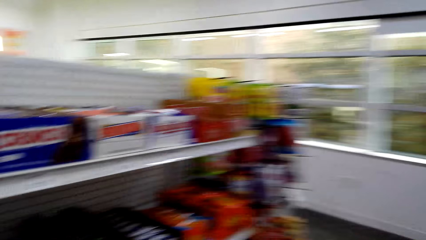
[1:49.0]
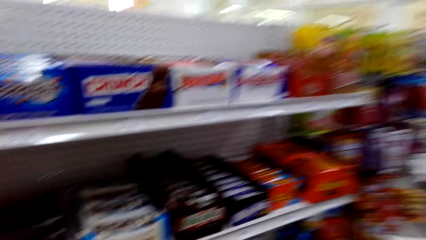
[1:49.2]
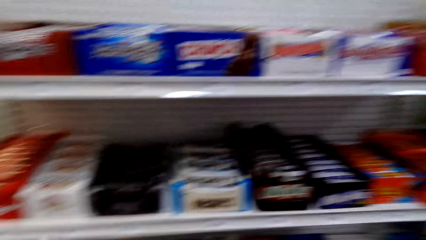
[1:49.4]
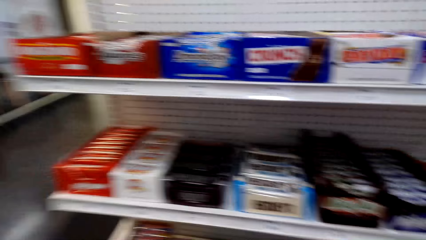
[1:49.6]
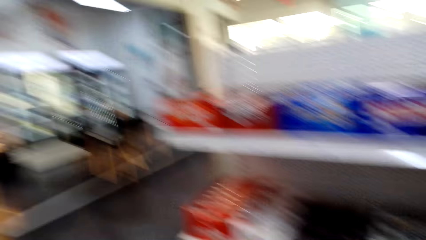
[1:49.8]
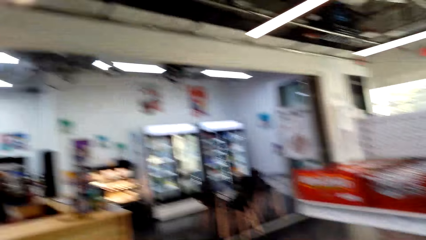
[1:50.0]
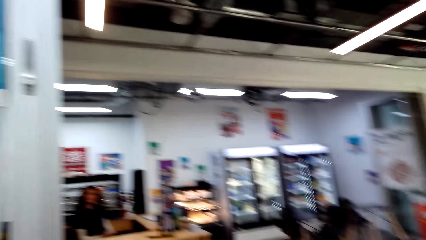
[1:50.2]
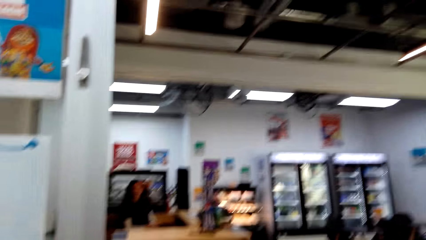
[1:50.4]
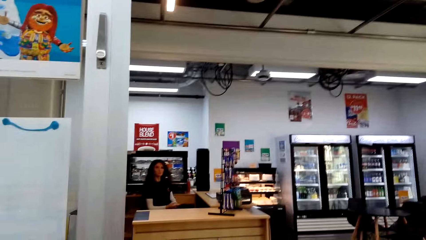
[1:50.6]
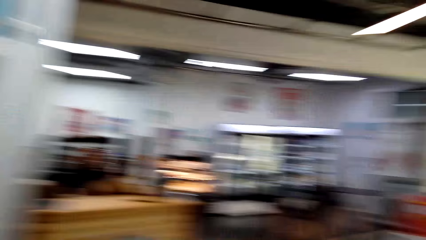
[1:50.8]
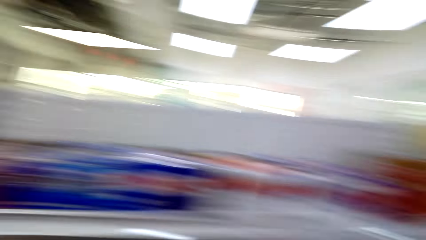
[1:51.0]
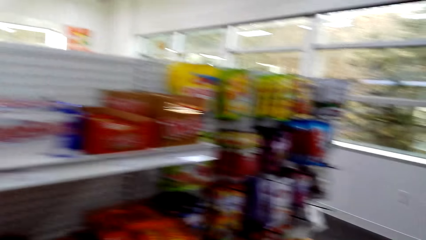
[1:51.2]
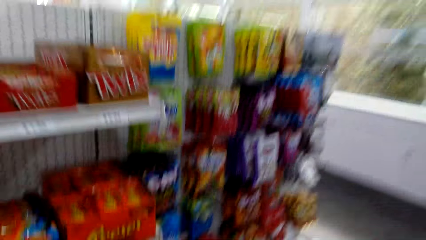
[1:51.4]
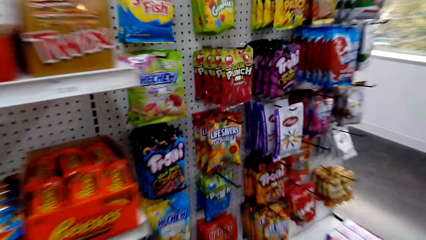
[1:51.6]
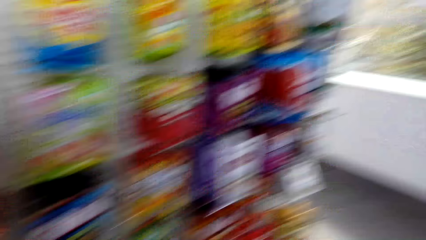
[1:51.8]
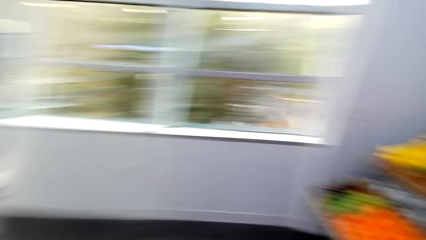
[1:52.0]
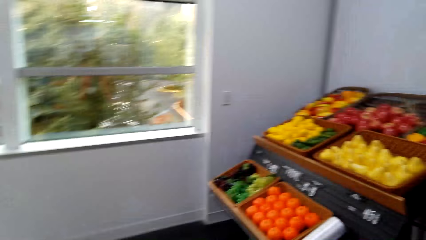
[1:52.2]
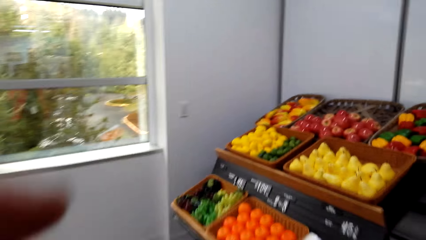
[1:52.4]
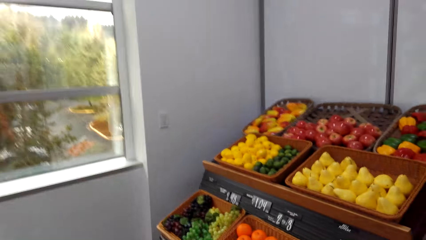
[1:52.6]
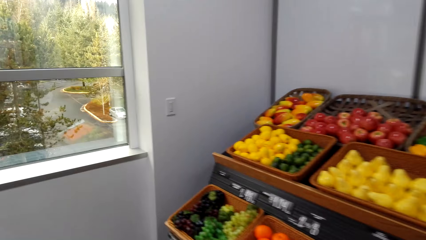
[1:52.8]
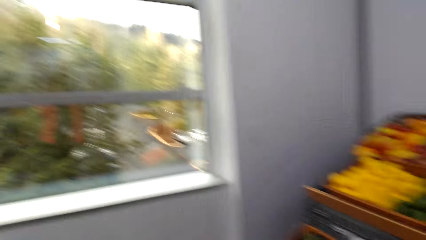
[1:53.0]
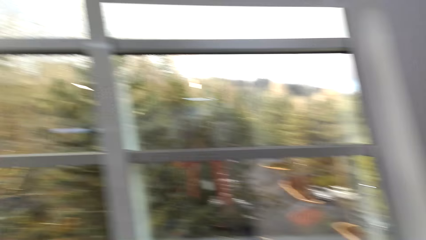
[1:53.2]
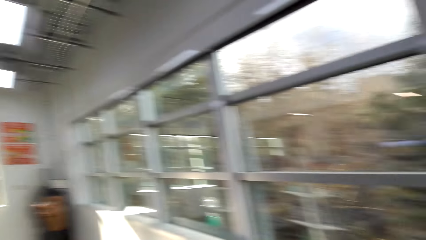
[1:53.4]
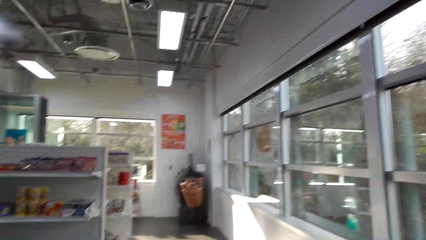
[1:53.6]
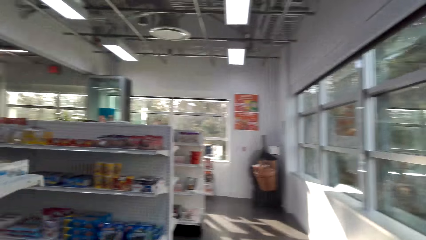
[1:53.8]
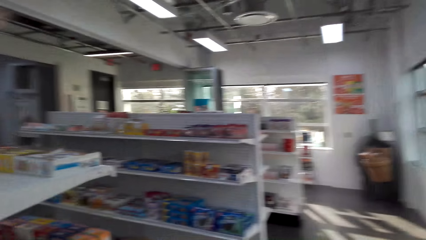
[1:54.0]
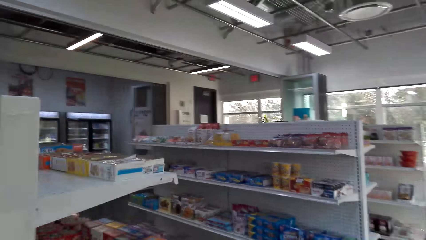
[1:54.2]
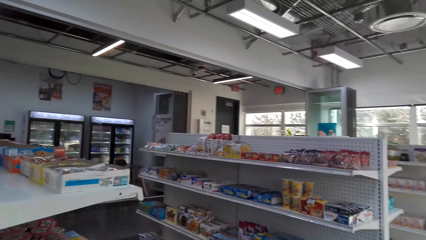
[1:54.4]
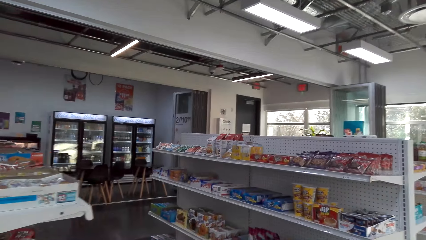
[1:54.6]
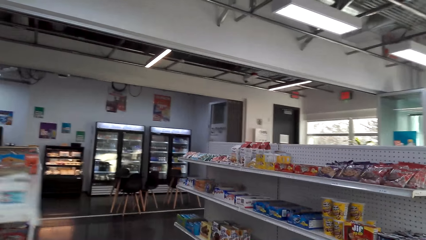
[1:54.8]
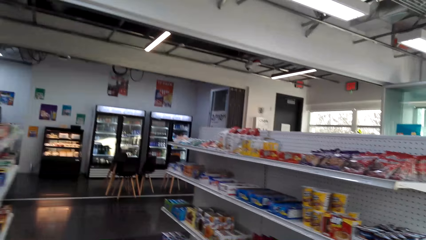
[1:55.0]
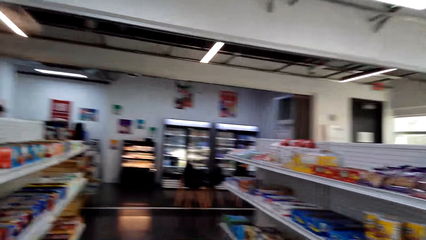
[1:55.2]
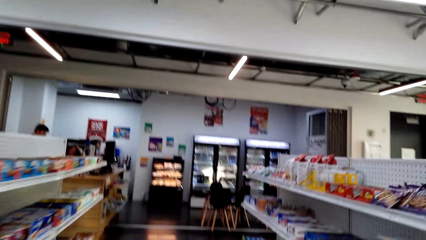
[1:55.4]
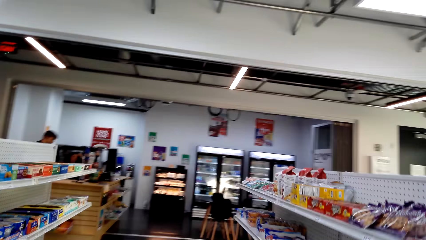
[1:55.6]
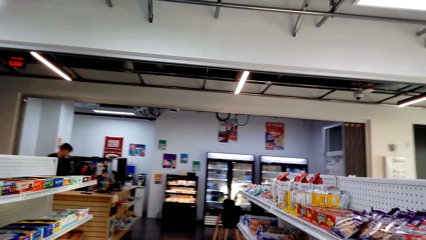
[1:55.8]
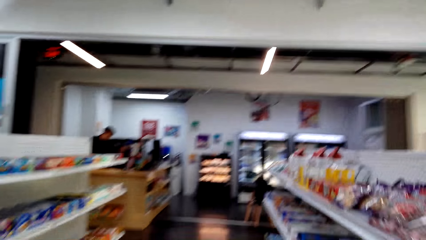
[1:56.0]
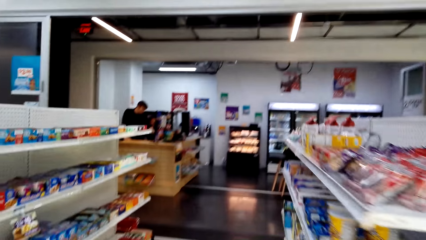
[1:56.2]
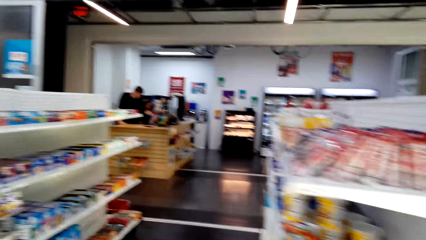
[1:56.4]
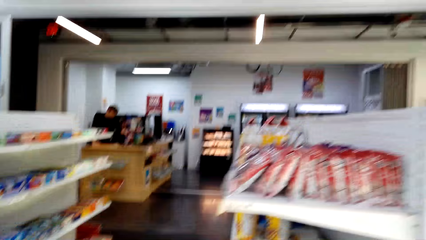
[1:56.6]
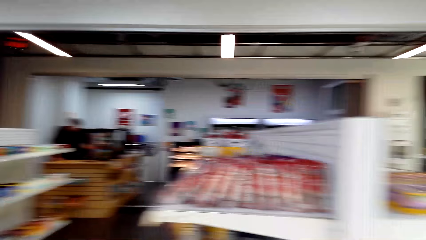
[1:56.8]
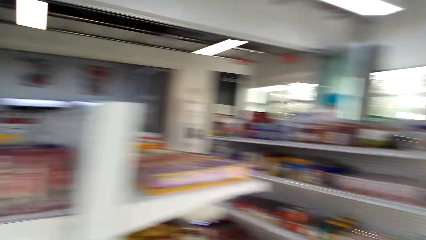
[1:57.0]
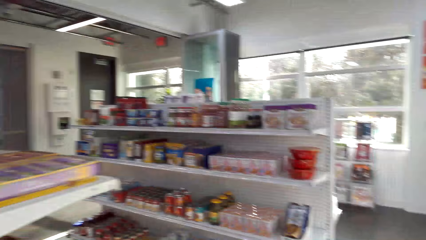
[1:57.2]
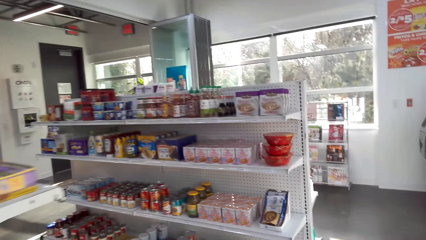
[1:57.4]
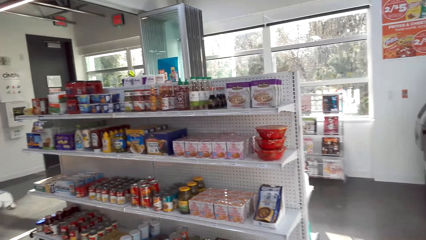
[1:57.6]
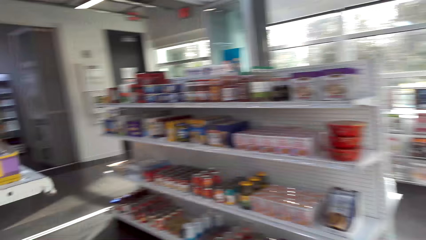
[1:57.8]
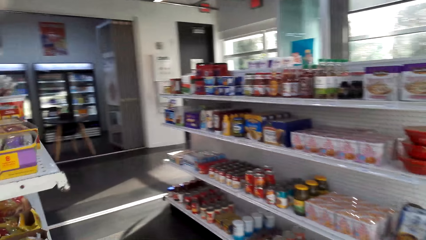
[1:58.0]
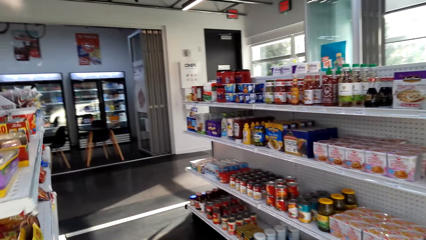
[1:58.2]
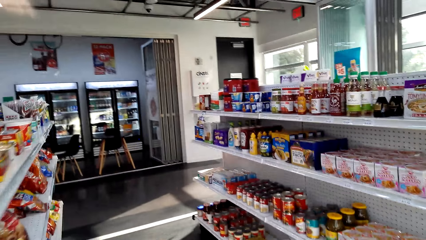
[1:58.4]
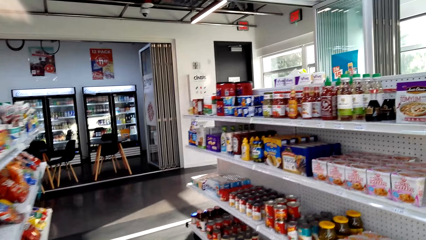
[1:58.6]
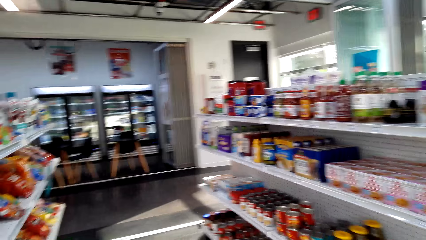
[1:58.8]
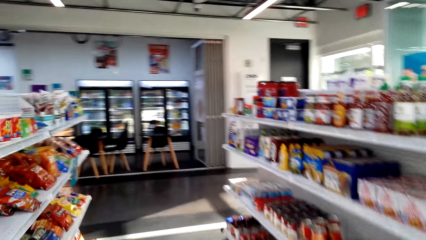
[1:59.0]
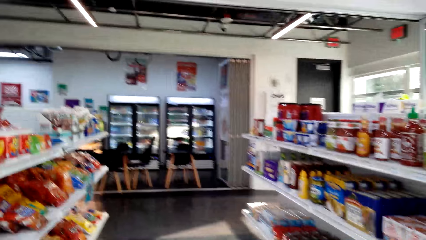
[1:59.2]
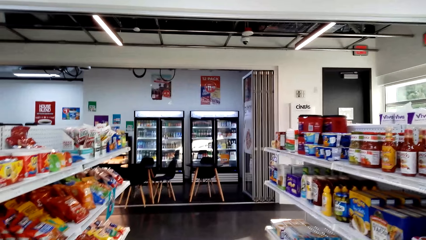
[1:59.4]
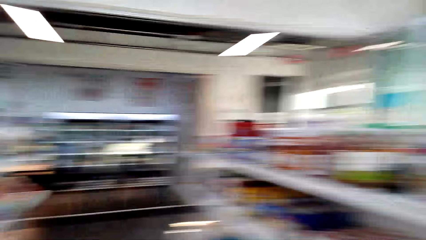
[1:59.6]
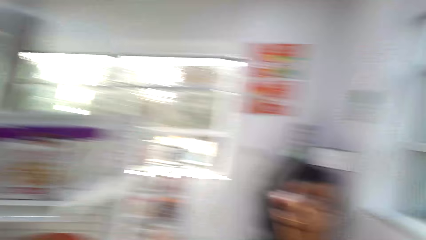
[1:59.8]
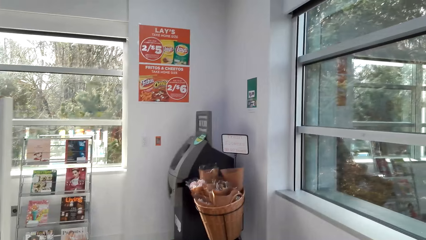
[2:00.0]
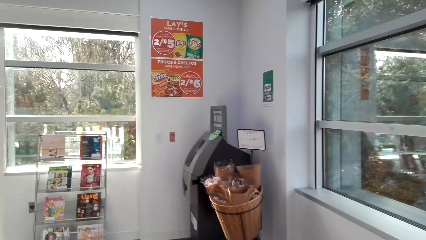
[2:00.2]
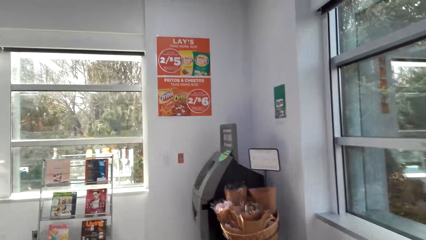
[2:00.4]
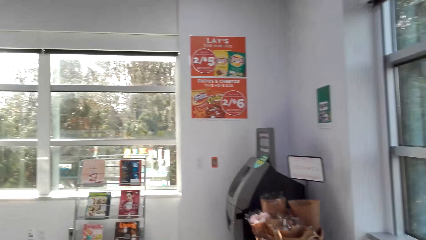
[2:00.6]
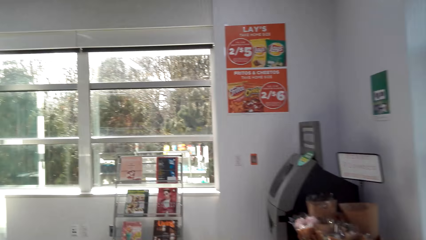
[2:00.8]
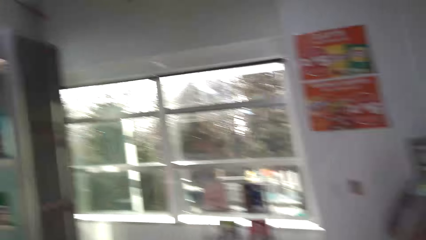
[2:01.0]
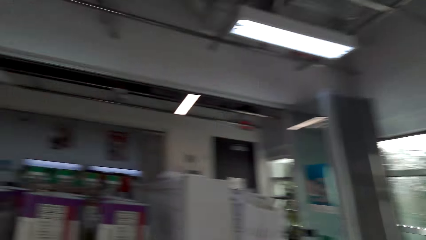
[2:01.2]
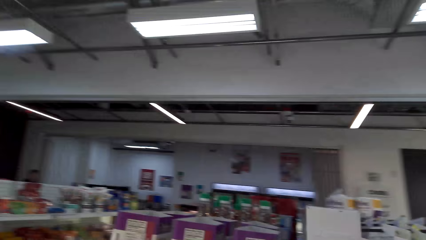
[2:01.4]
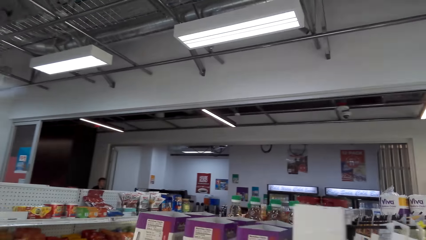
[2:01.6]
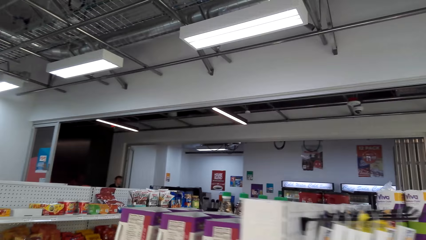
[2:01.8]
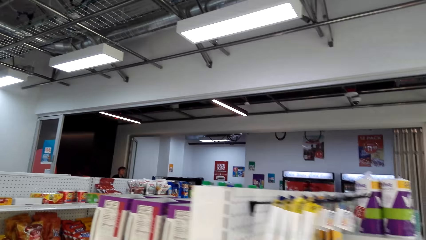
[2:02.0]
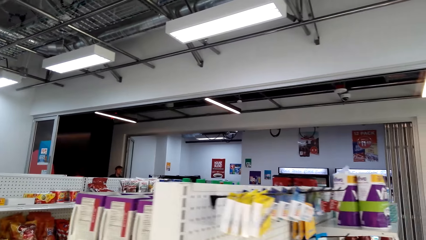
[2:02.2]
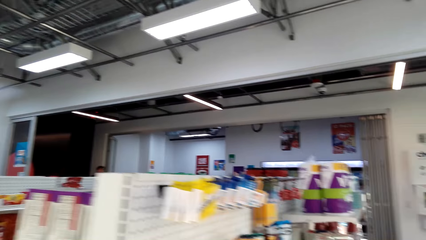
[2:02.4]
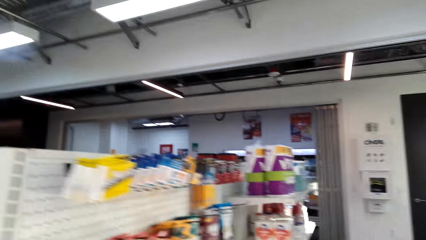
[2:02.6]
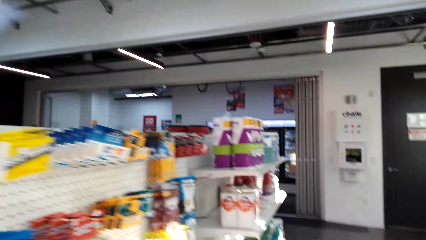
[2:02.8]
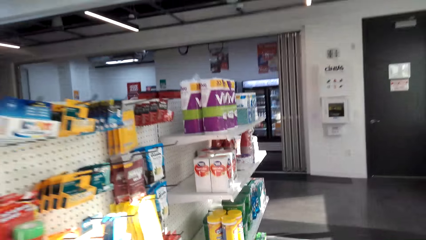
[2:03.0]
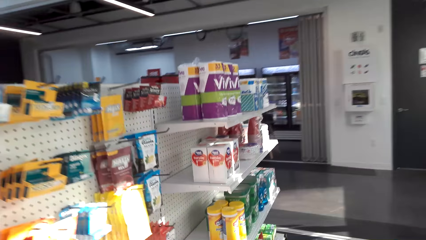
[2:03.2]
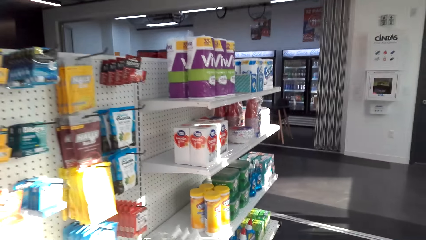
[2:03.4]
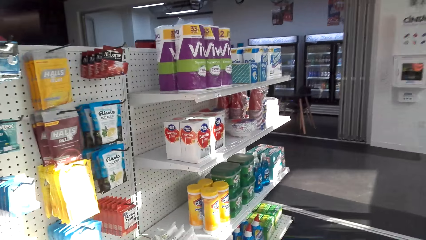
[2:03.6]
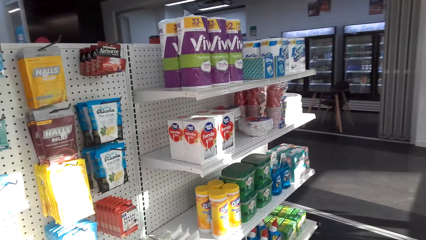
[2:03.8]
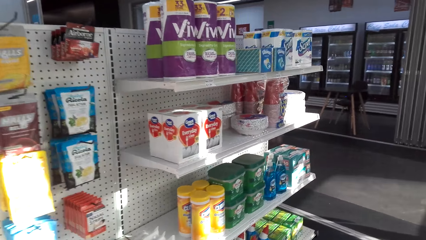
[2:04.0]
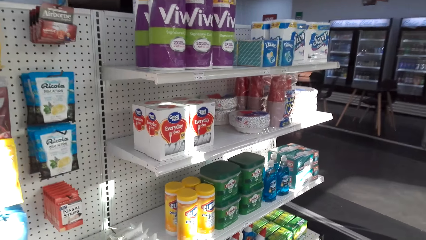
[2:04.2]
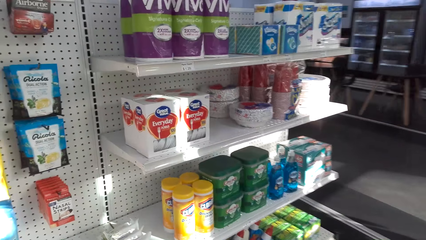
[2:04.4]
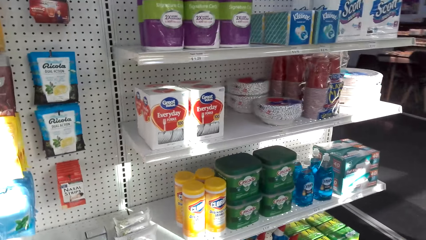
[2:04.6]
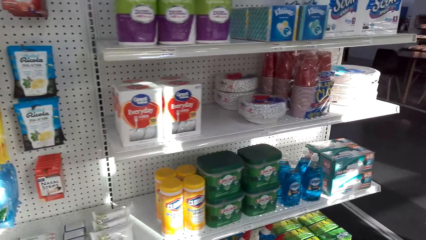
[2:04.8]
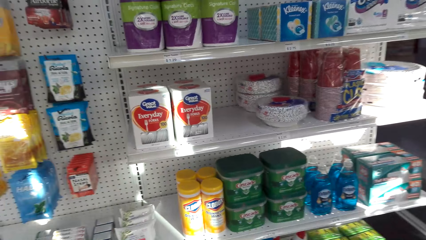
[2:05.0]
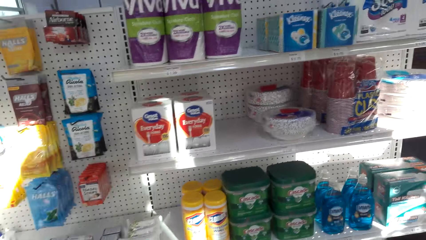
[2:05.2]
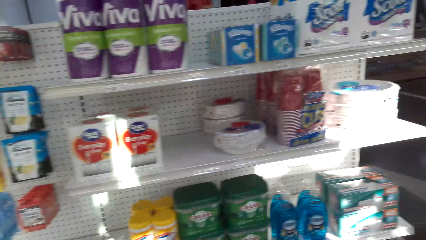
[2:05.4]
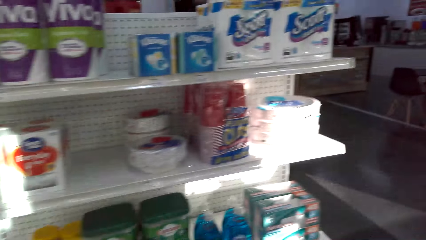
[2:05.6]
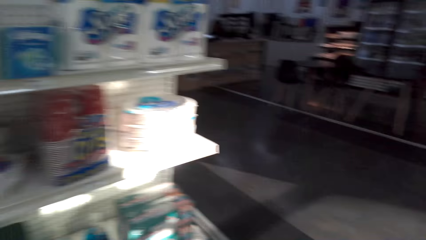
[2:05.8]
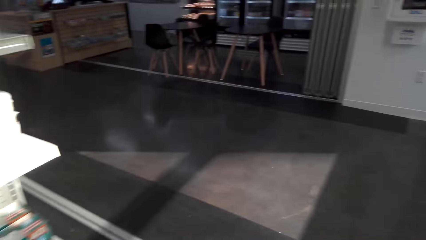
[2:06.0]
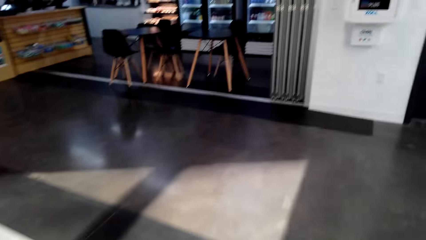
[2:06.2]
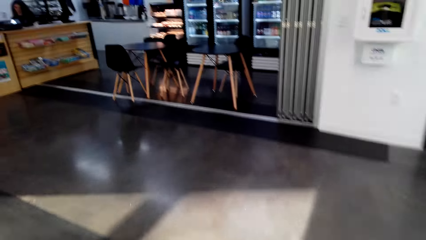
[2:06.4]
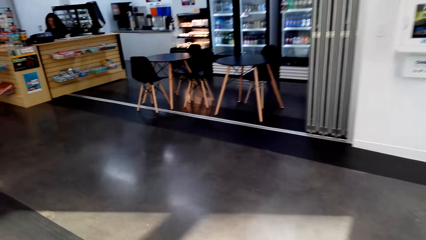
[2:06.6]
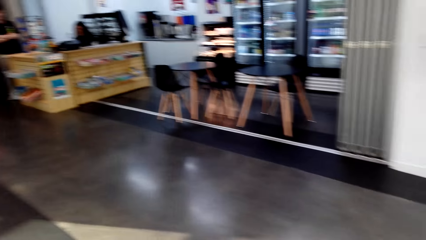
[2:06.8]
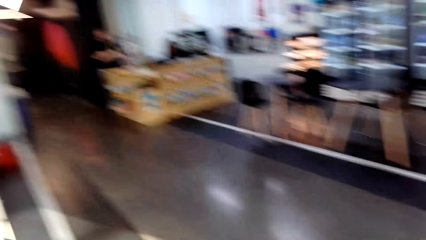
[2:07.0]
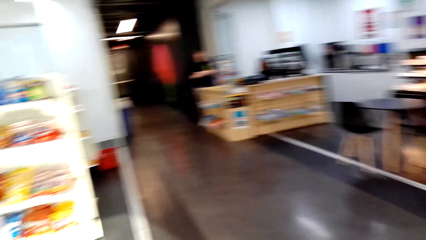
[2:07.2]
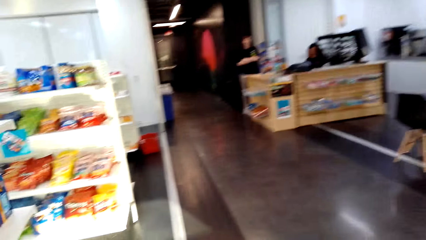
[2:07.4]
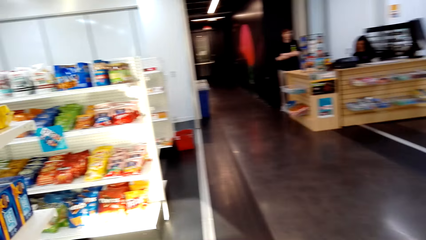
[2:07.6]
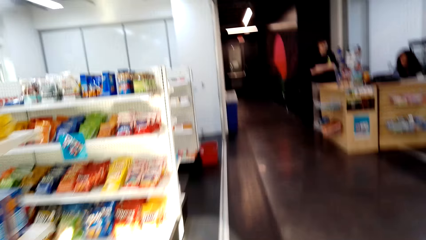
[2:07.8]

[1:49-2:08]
A person talks to a cashier. The camera wearer walks around the supermarket shelves.
